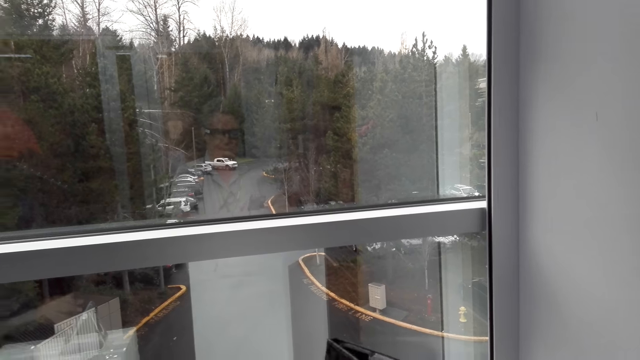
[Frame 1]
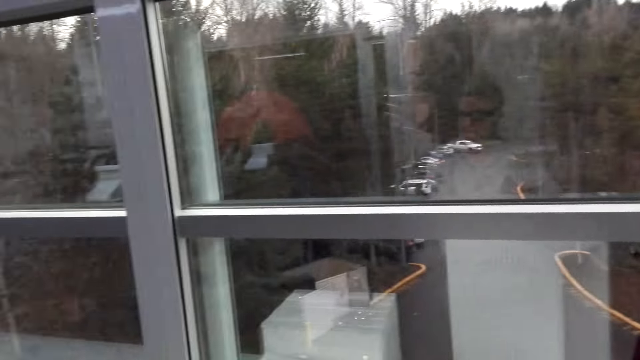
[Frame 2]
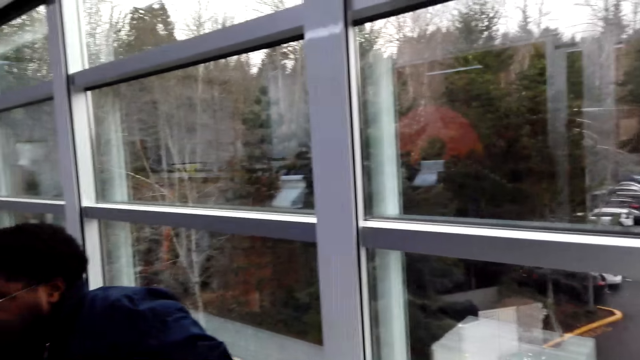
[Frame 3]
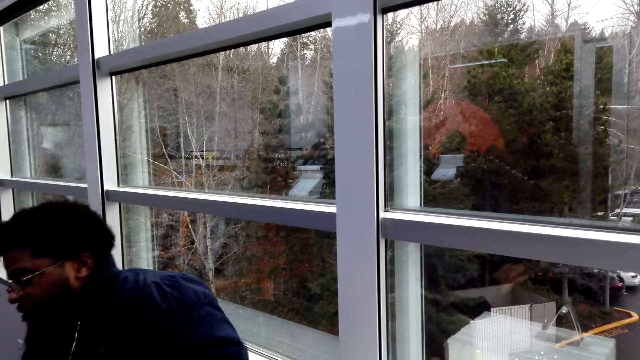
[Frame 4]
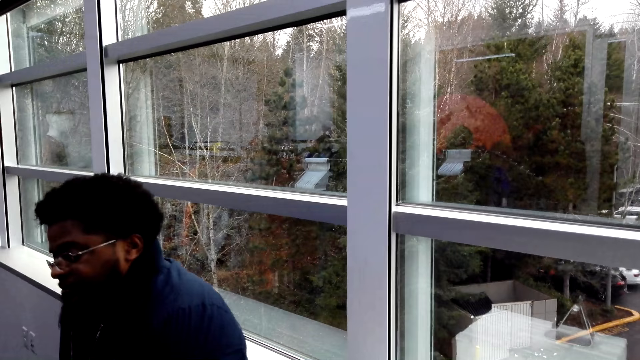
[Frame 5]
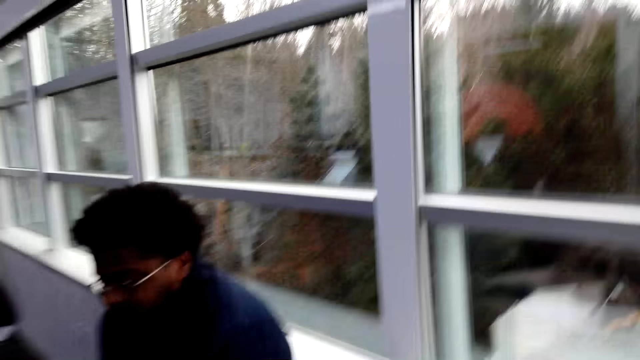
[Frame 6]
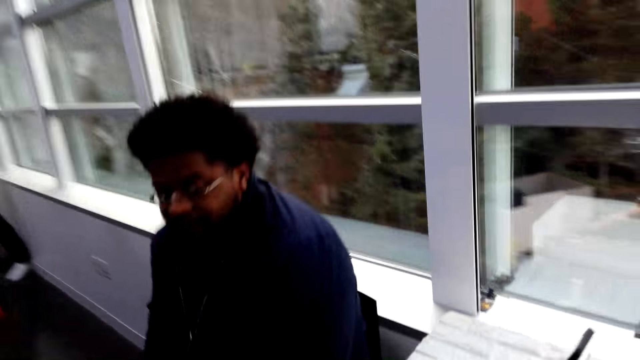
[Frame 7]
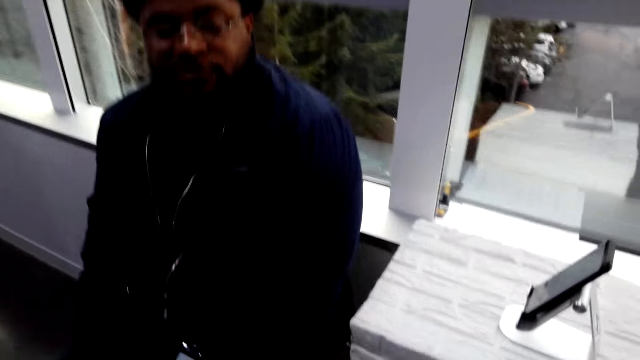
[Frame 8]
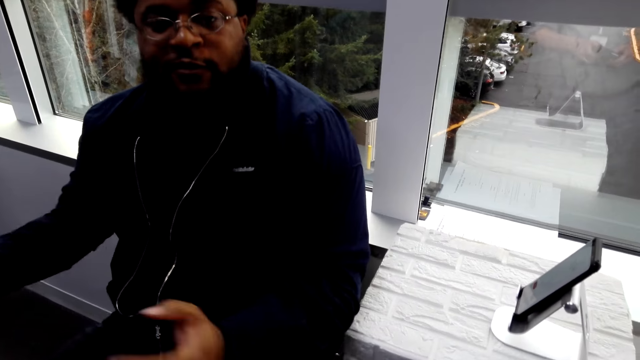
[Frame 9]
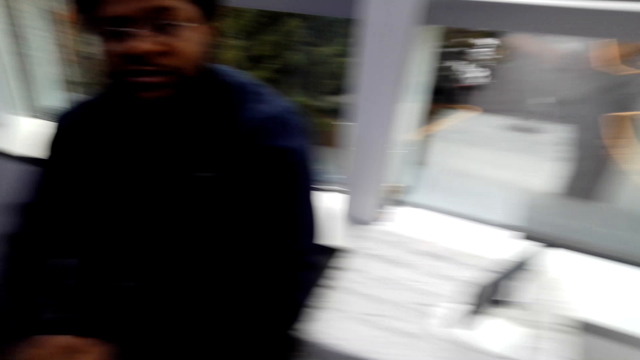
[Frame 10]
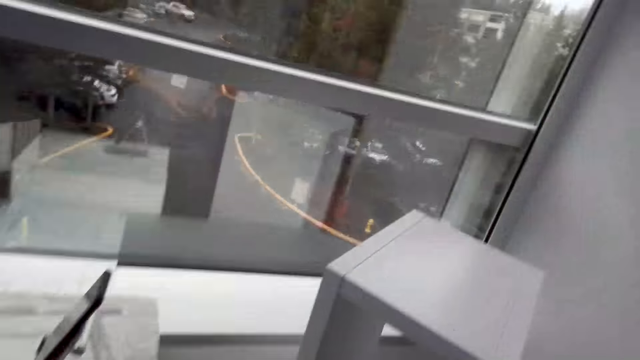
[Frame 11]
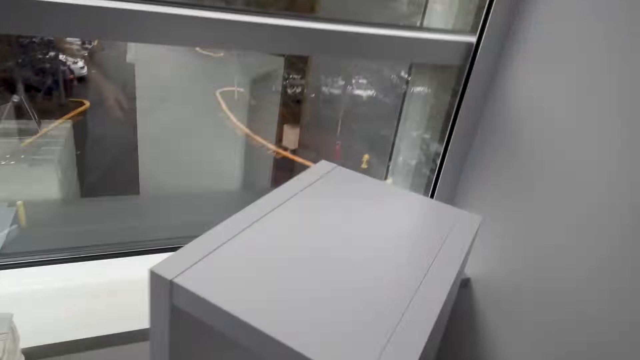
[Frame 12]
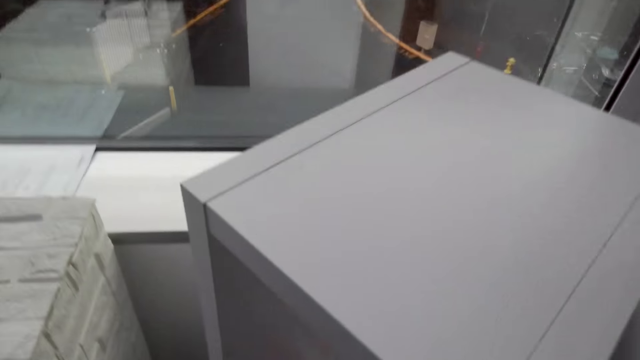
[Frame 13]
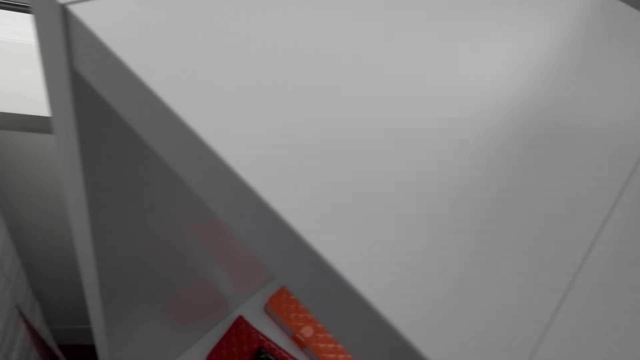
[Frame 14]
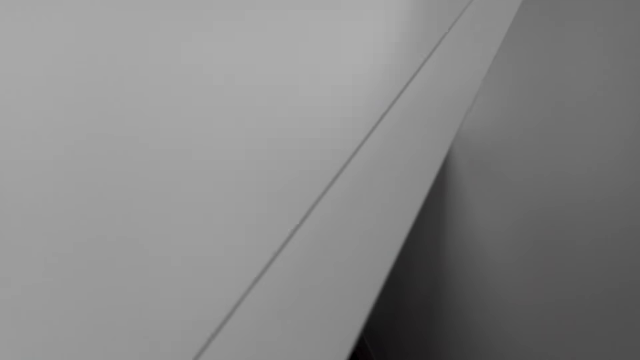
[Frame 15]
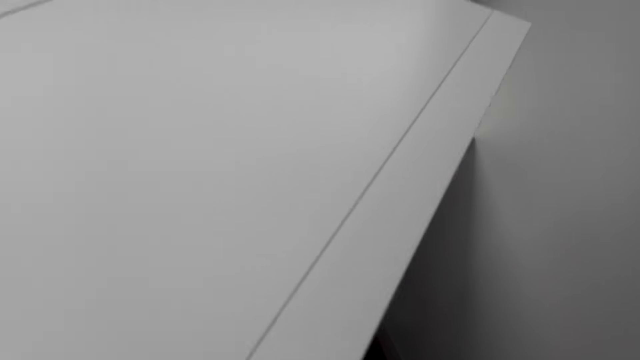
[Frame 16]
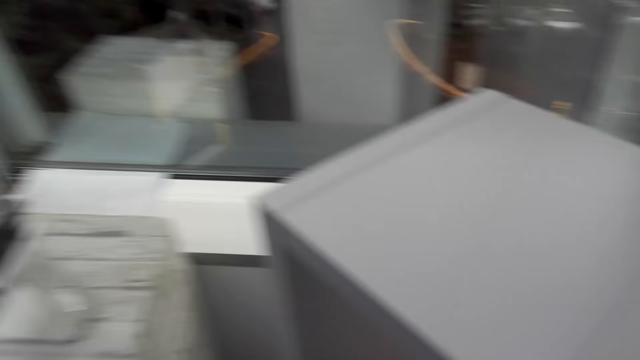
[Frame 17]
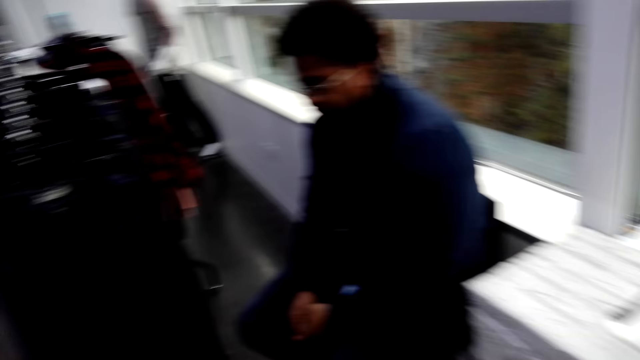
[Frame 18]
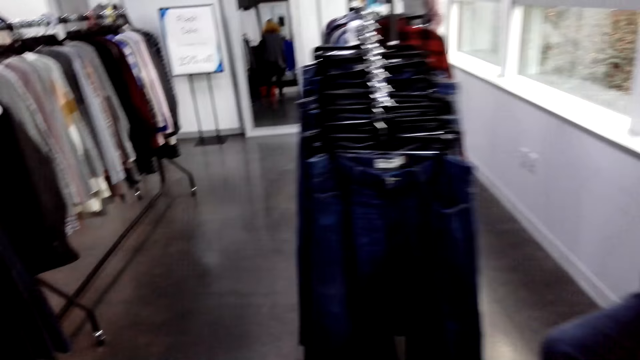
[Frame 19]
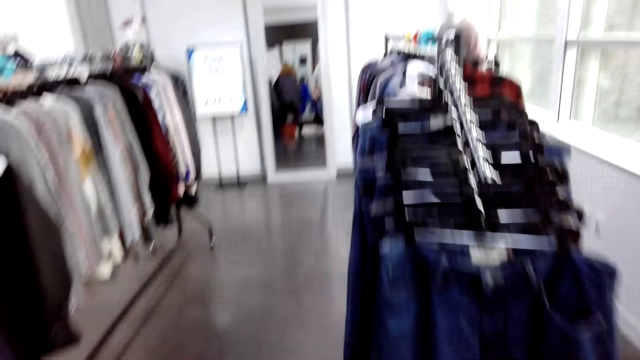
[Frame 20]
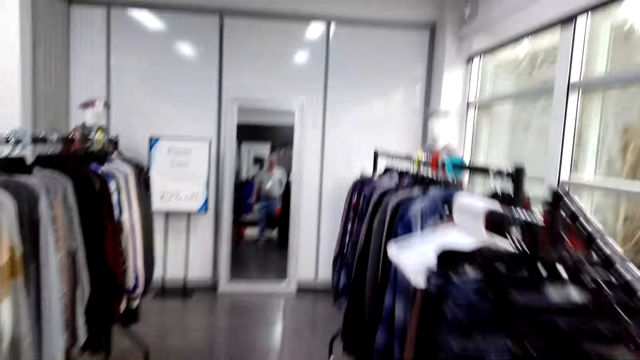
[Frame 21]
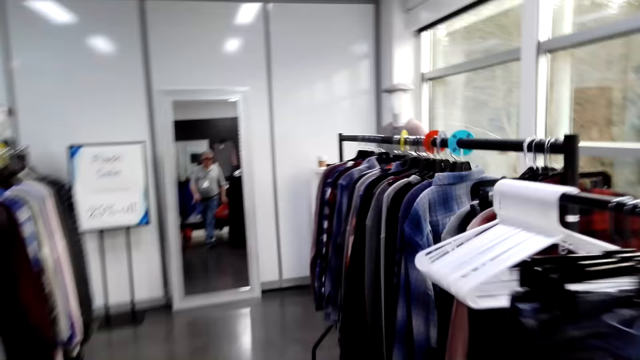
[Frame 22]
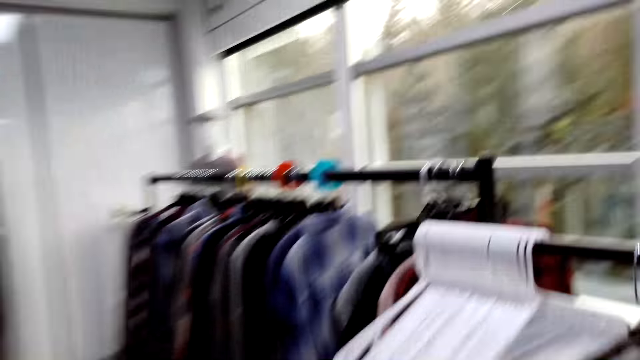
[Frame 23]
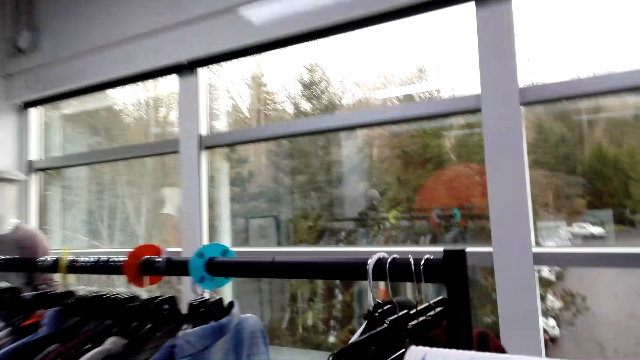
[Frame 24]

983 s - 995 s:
A man converses with the camera wearer. The camera wearer looks around the shop. The man converses with the camera wearer. The camera wearer looks around the shop. They walk round the shop.

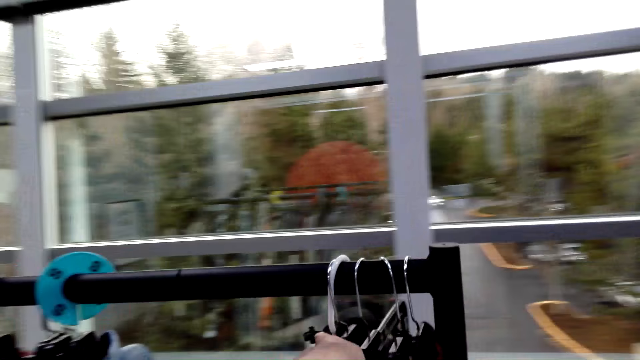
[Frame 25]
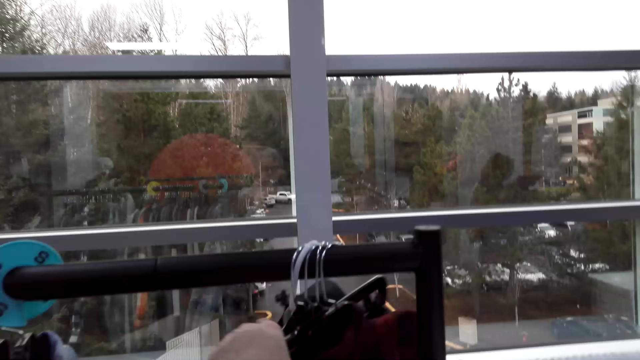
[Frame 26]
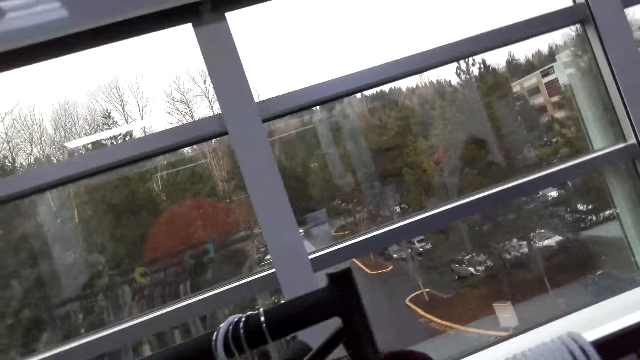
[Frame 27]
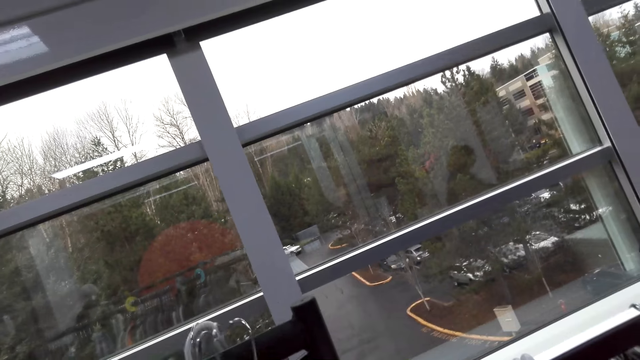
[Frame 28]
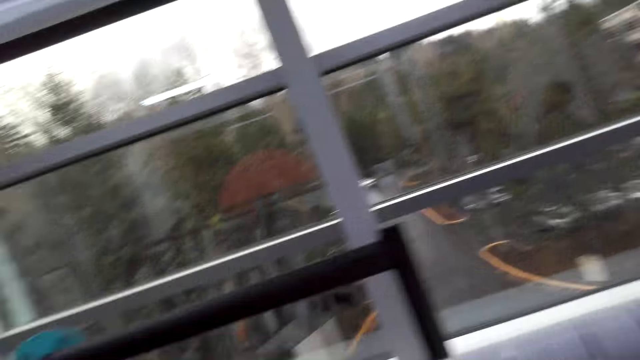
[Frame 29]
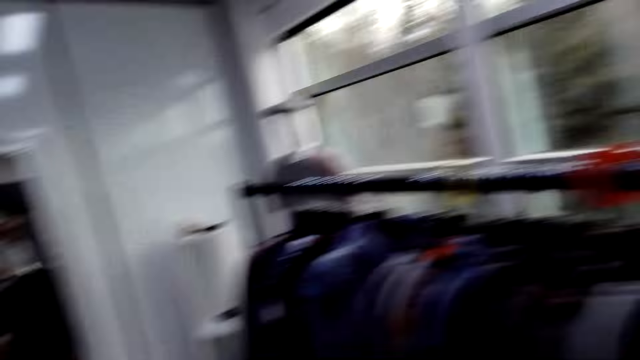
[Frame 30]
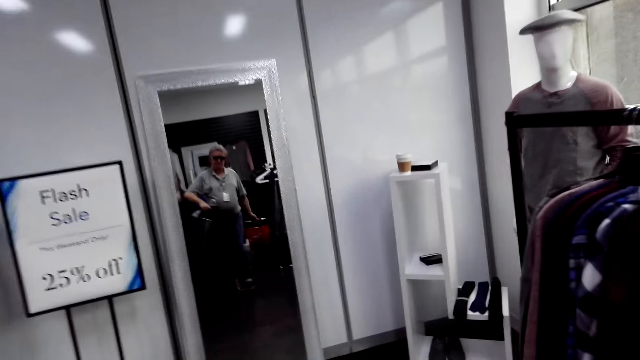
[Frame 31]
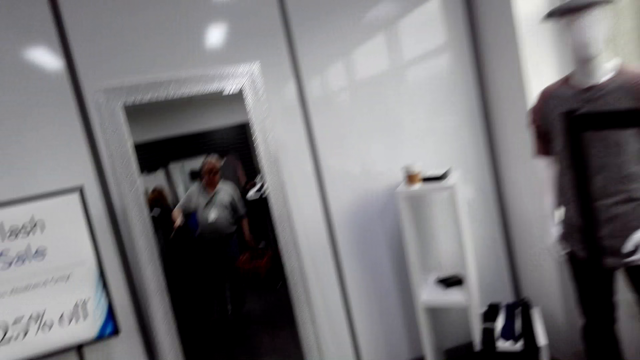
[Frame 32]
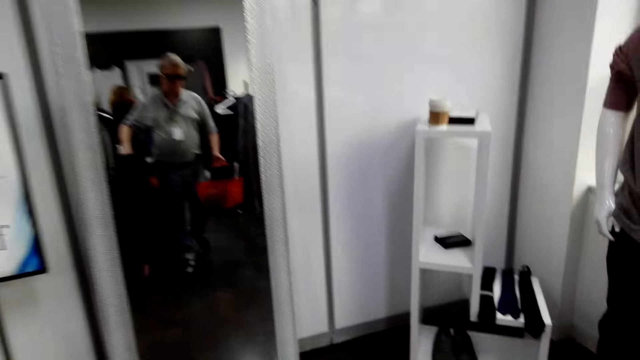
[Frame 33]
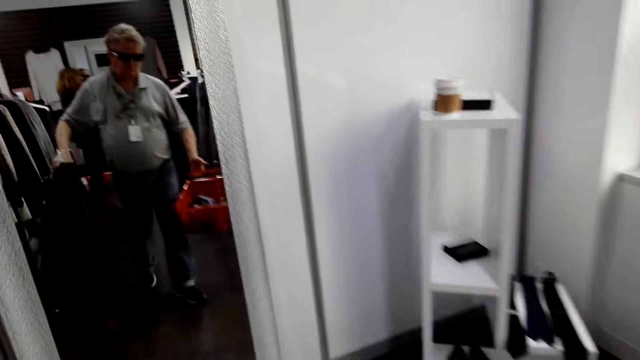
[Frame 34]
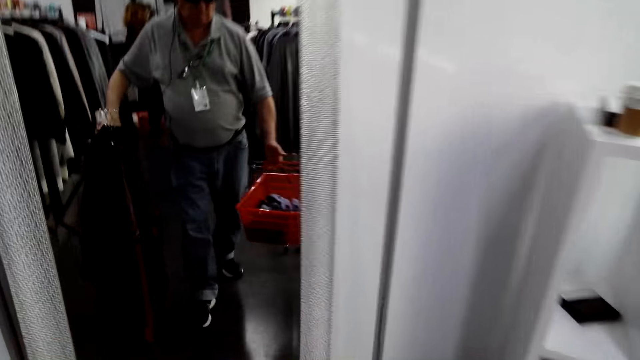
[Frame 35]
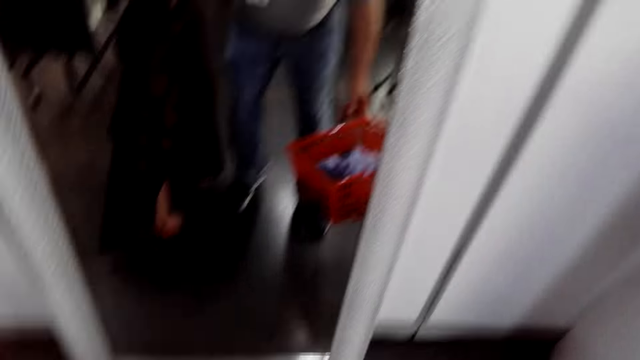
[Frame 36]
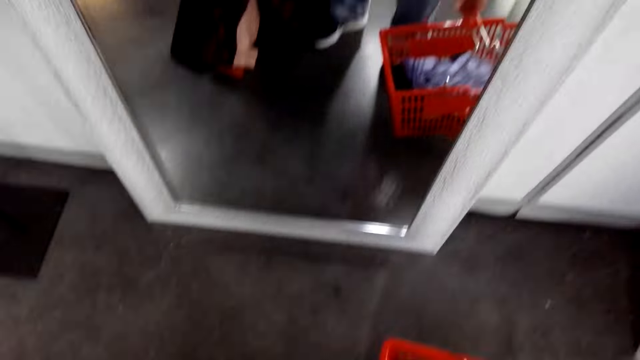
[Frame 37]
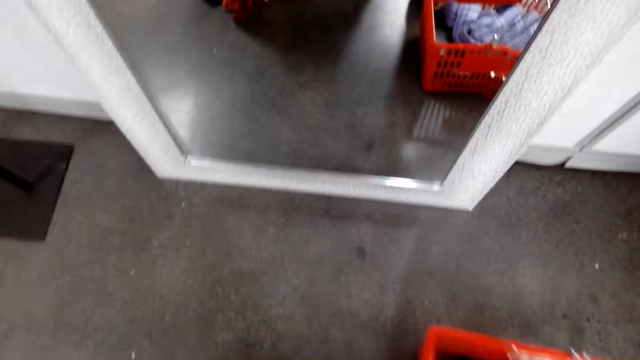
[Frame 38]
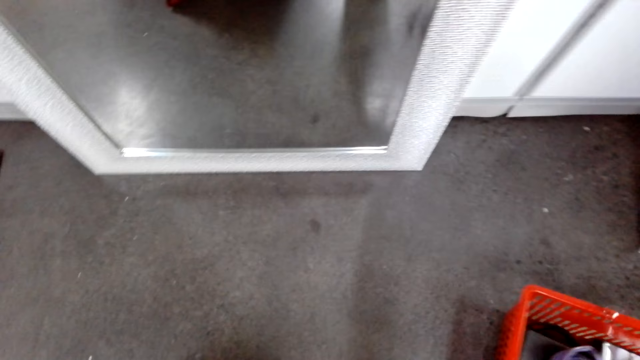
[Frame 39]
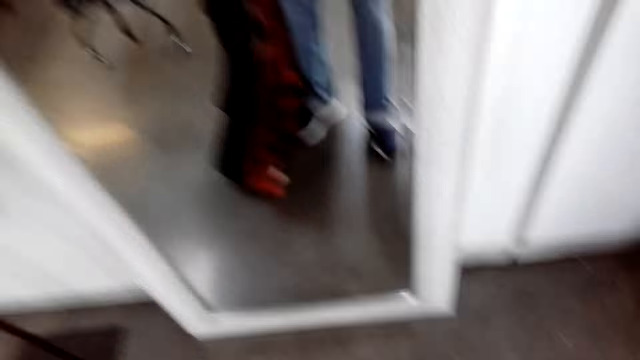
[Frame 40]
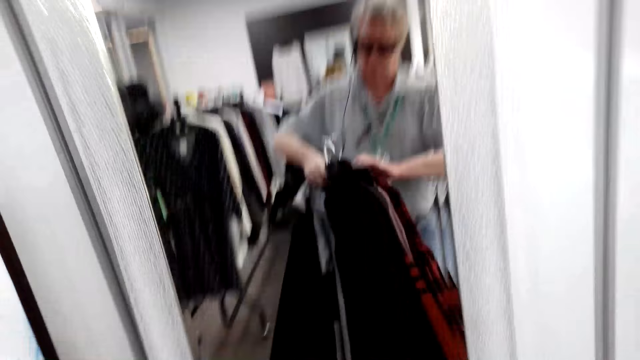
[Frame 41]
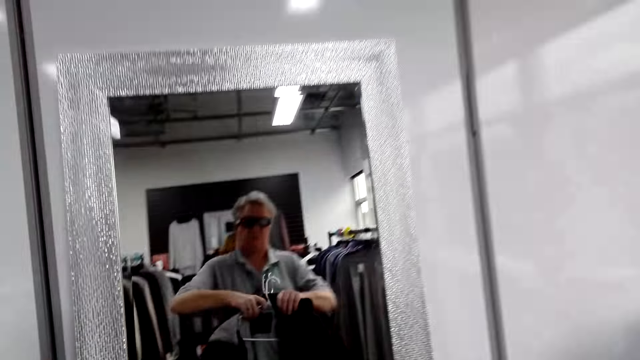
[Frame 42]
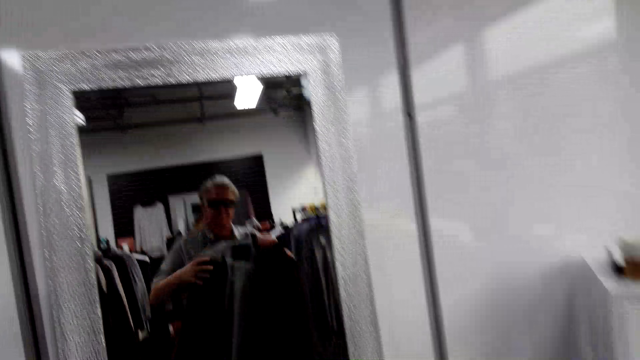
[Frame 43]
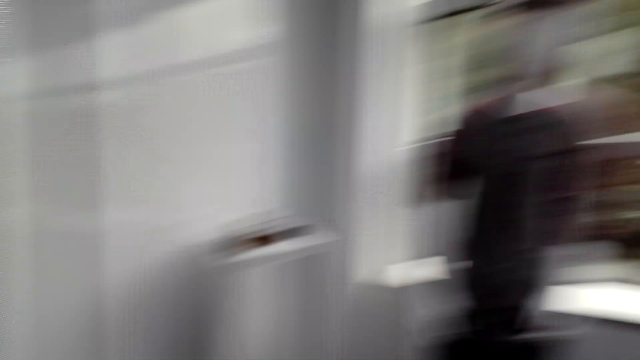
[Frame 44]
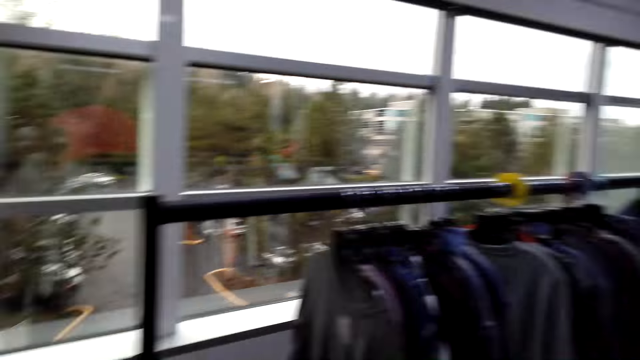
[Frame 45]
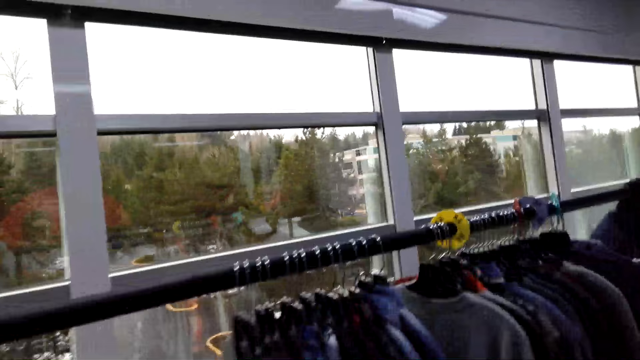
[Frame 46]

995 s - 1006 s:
The camera wearer holds clothes on the hanger. They look at the clothes on the hanger. They turn around, walk around and bend down. They put the shopping basket on the floor. They hold clothes and turn around.
